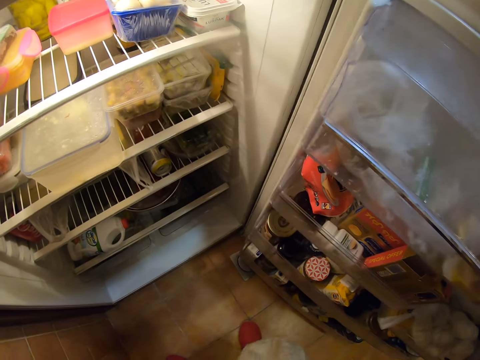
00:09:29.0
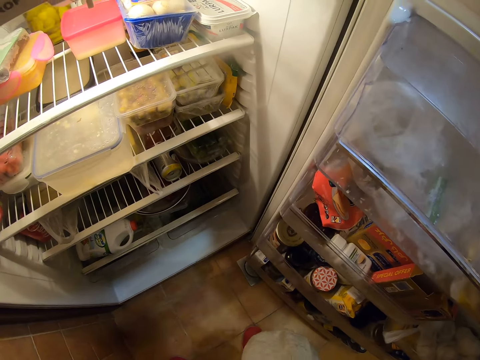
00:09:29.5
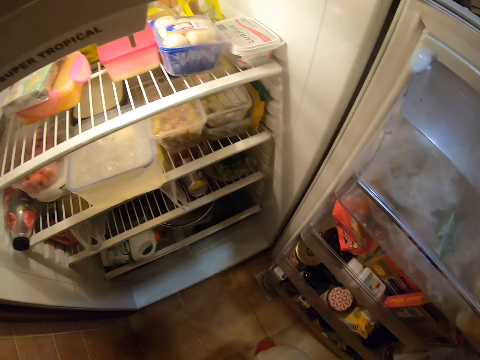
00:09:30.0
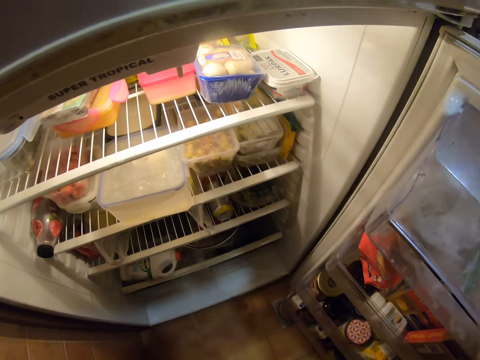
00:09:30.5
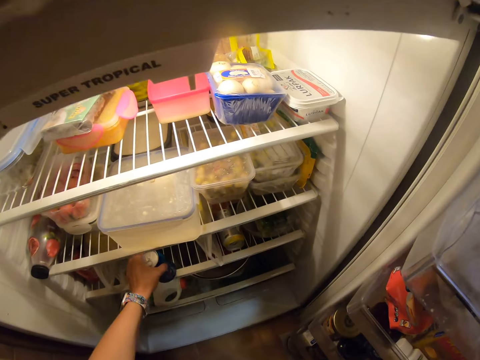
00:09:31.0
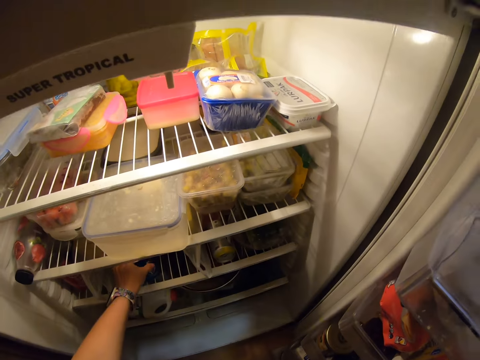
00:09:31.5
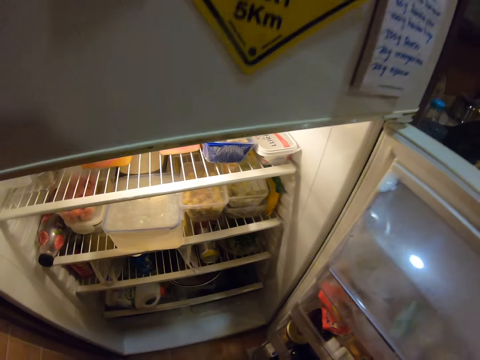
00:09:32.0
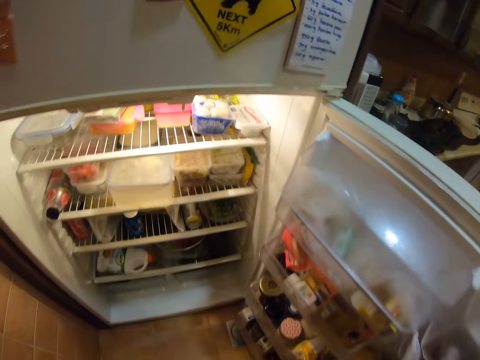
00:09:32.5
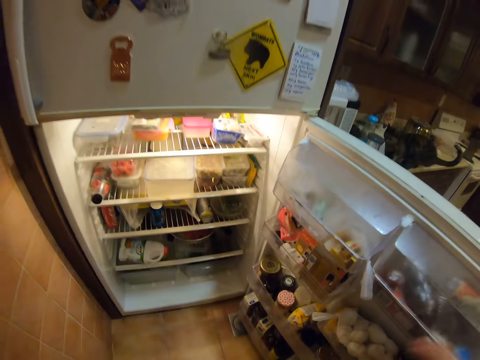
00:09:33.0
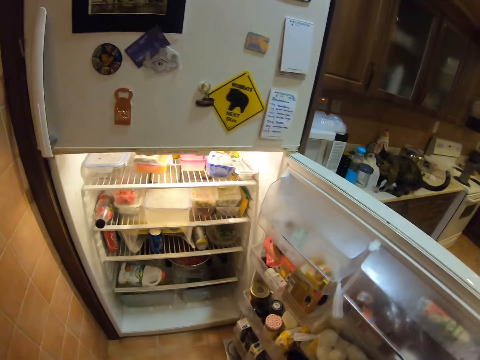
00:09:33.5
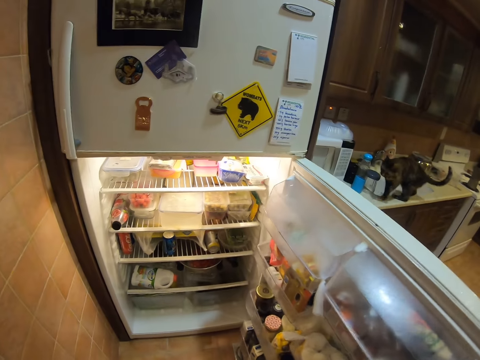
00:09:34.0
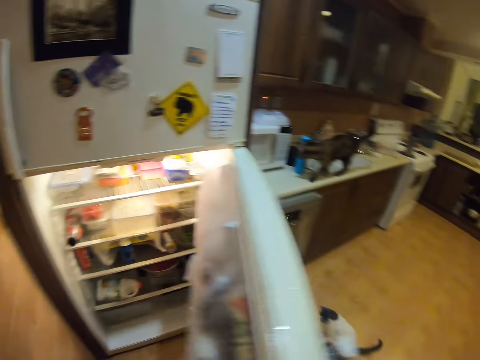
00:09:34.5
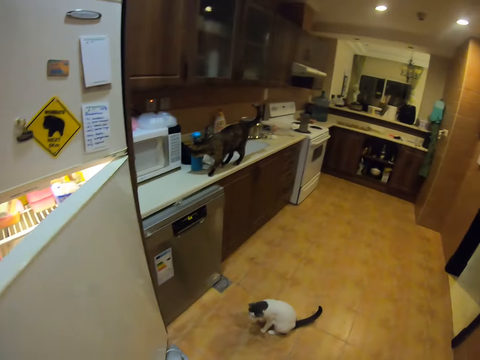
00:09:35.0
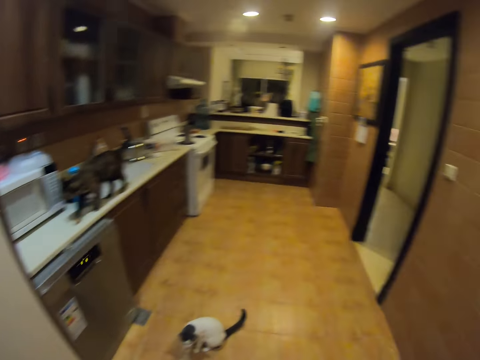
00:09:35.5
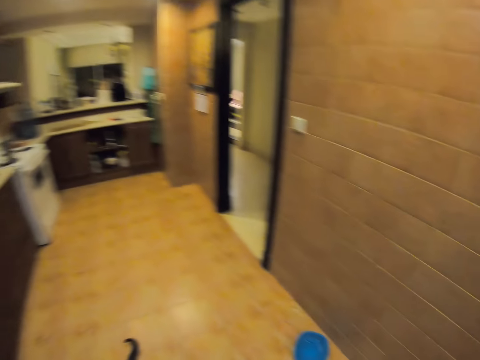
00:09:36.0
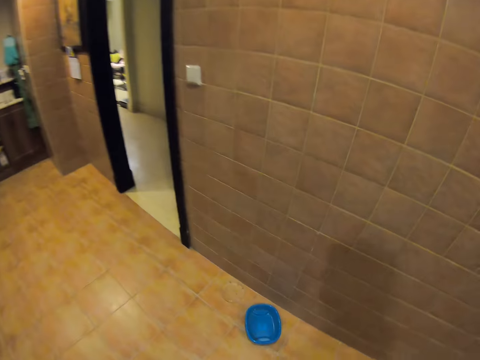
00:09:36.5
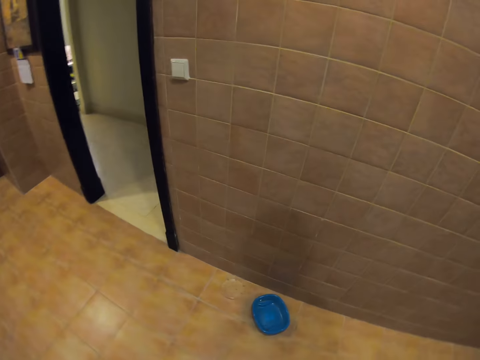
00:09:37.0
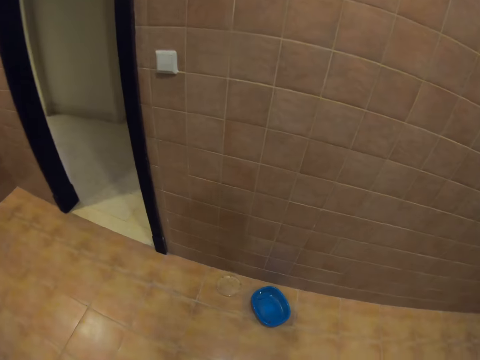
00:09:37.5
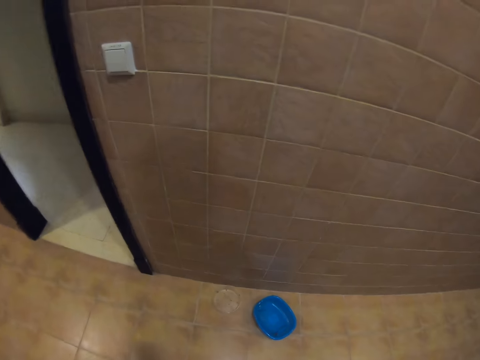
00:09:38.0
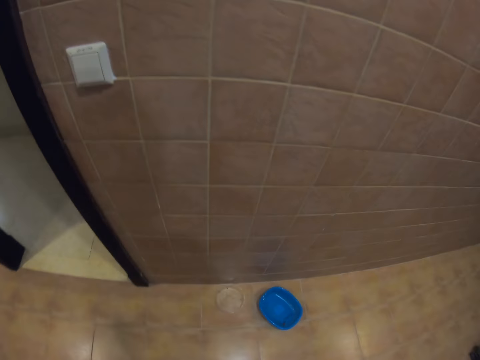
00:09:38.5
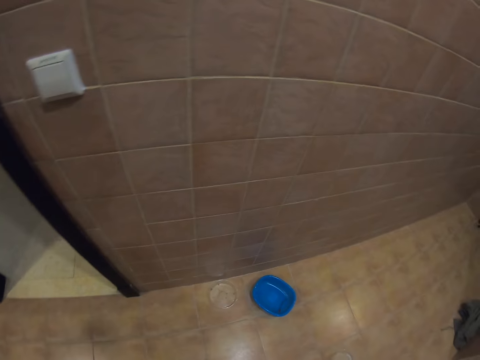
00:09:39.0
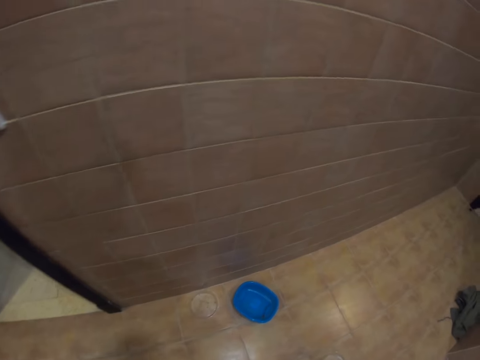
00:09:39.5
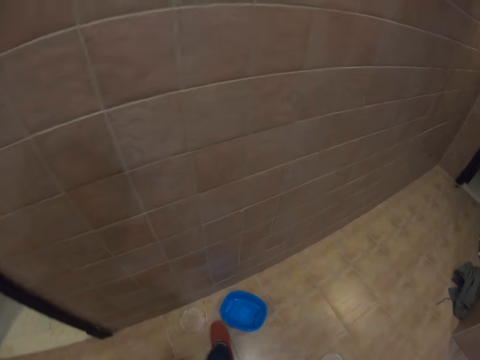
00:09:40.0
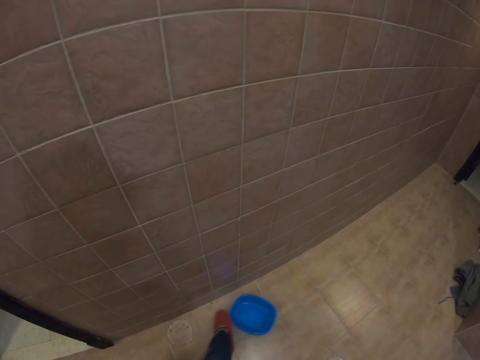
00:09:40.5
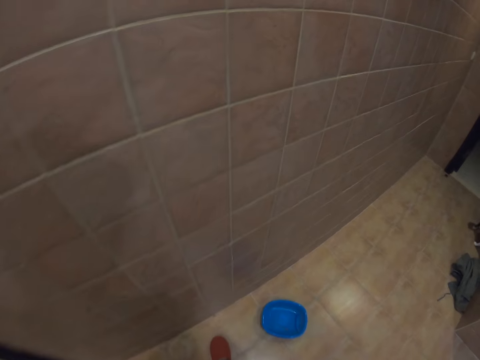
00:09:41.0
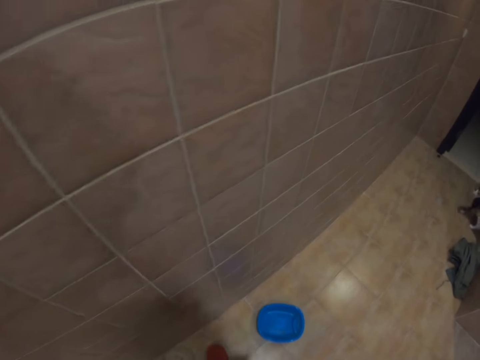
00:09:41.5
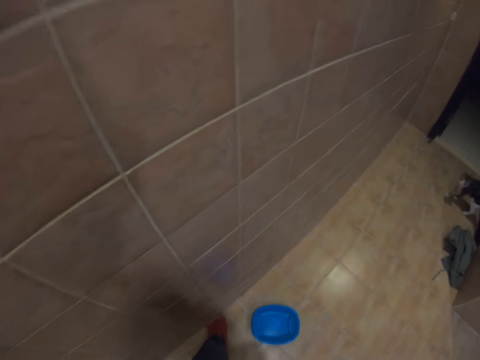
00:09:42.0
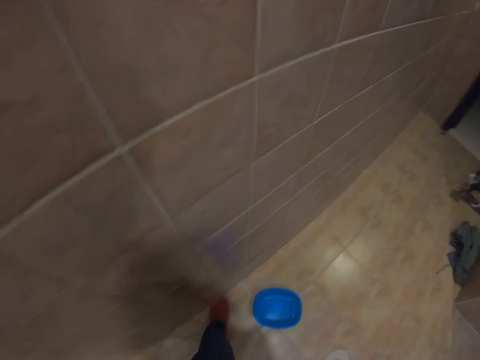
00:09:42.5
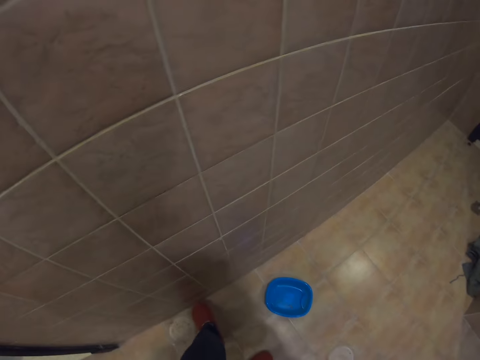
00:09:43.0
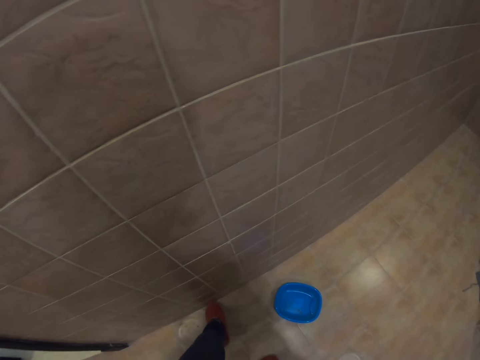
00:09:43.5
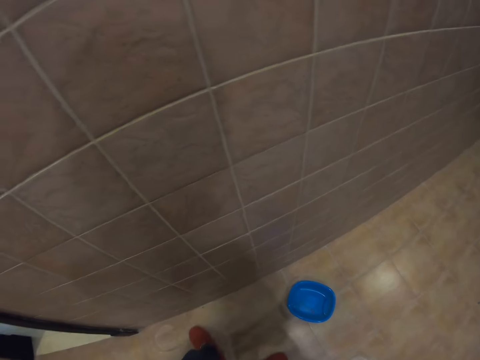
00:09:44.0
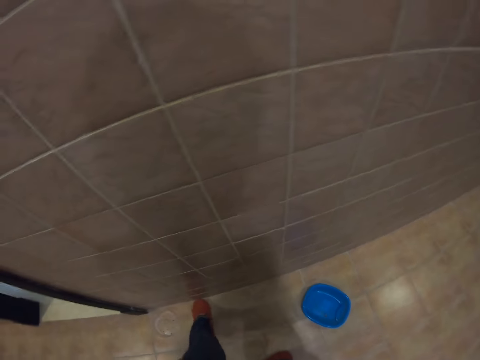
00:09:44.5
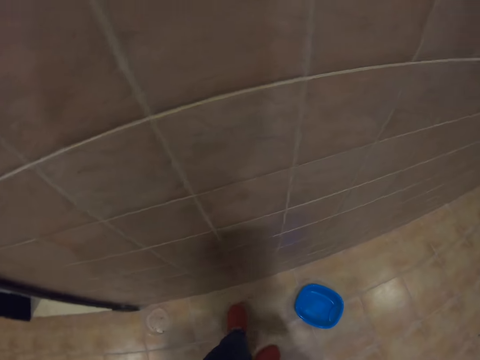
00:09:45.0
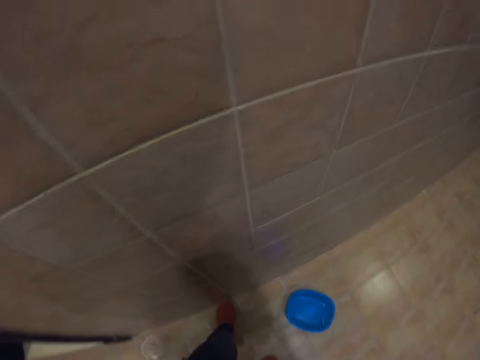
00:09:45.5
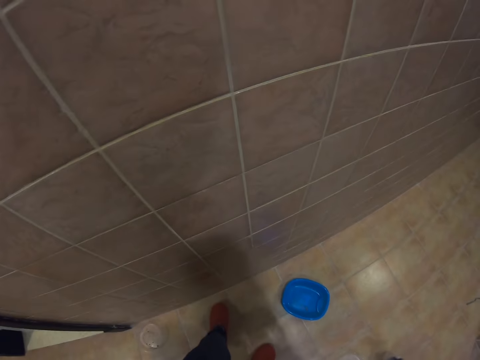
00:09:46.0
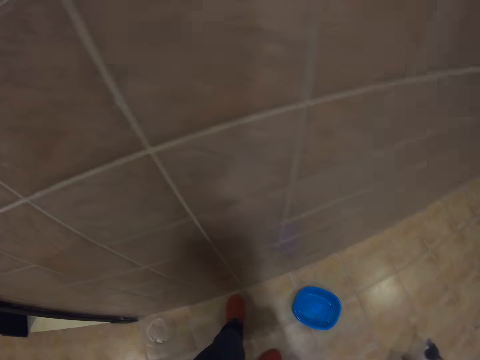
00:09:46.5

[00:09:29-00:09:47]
The camera wearer puts the can on the fridge. He puts another bottle in the fridge. He closes the fridge. He walks around. He moves a blue tin or container on the floor with his right leg. He moves the dirt with the foot.

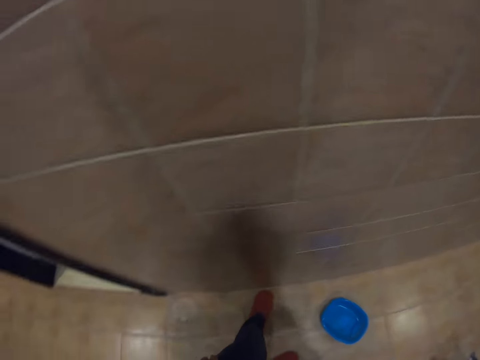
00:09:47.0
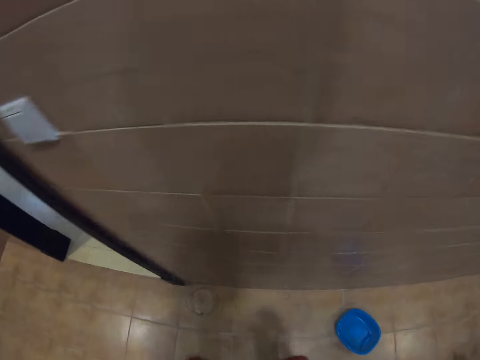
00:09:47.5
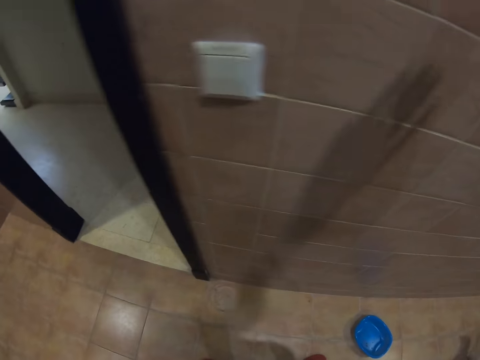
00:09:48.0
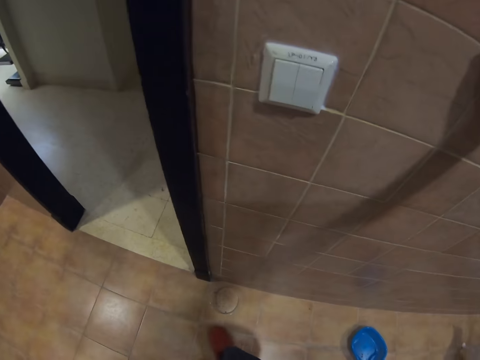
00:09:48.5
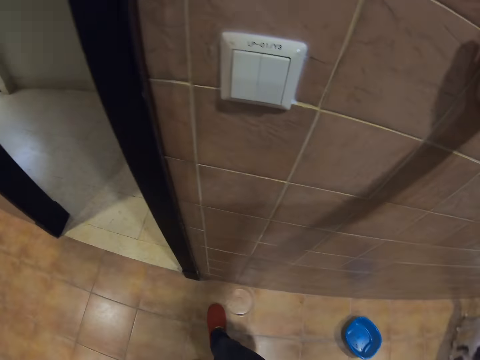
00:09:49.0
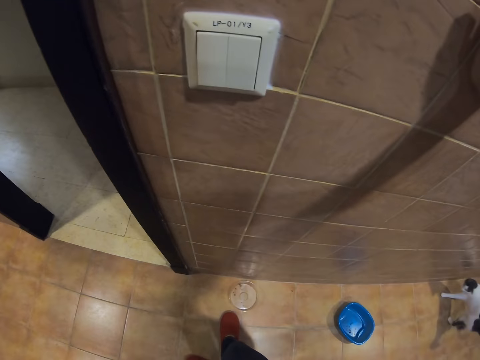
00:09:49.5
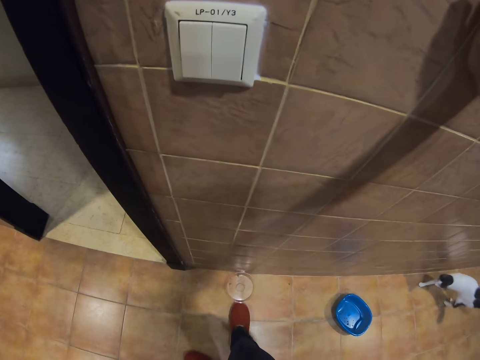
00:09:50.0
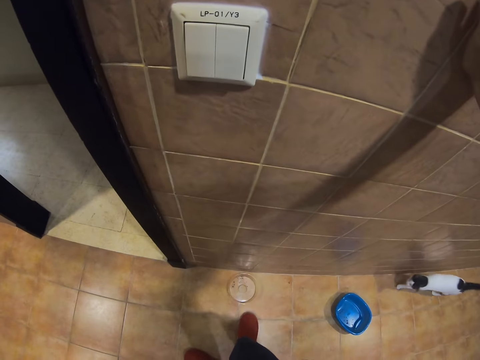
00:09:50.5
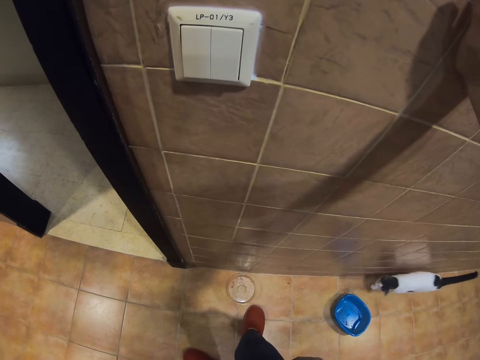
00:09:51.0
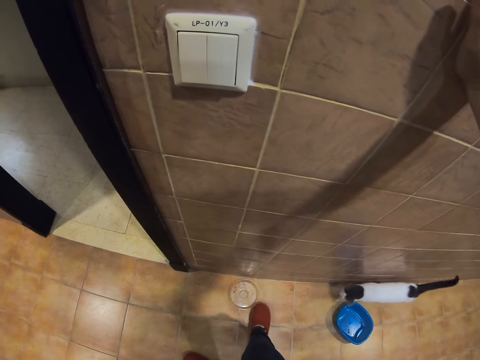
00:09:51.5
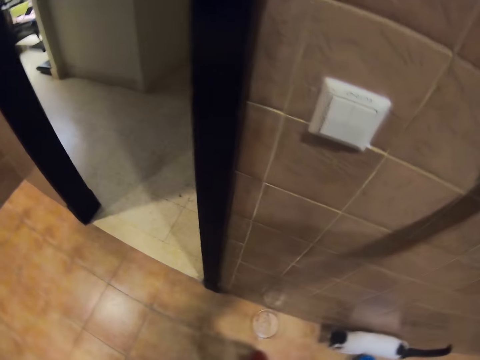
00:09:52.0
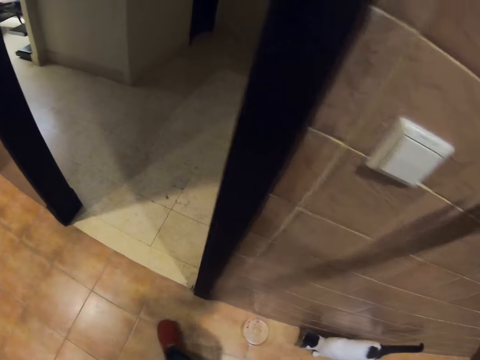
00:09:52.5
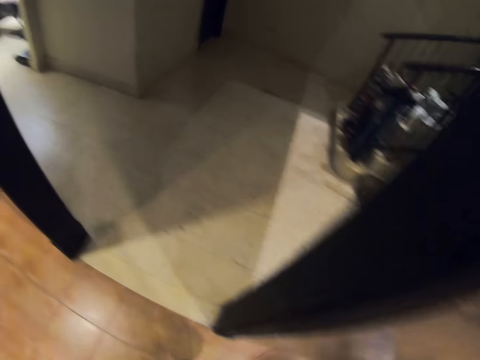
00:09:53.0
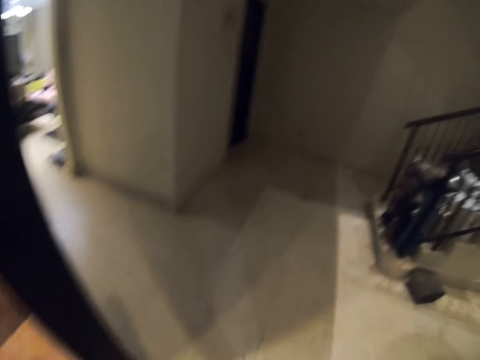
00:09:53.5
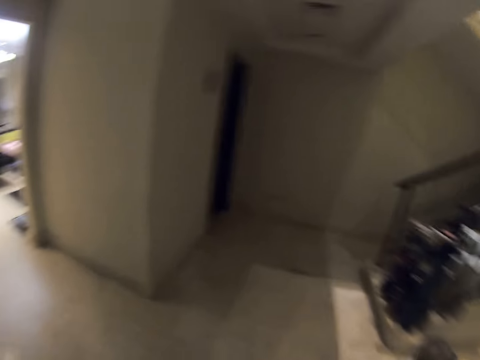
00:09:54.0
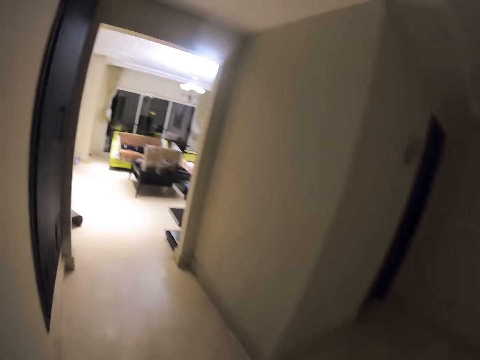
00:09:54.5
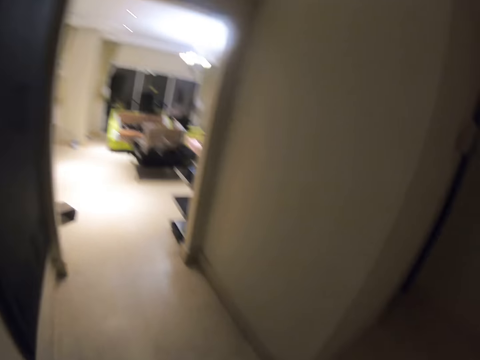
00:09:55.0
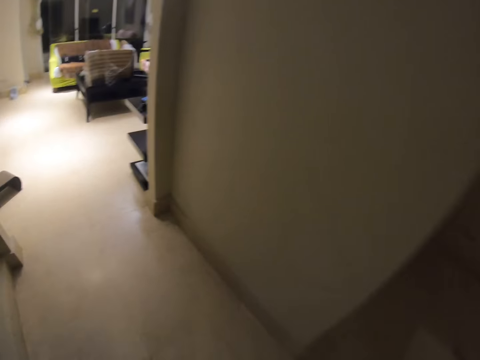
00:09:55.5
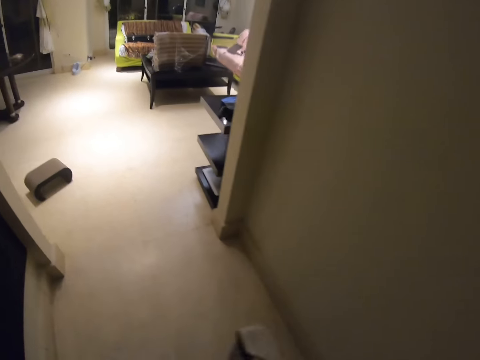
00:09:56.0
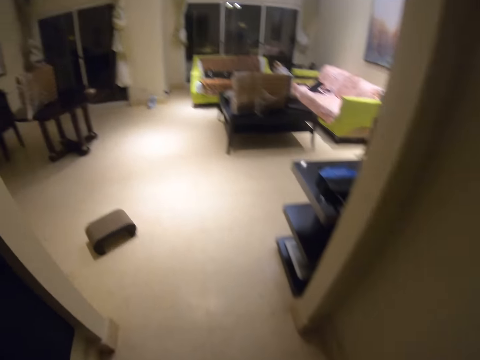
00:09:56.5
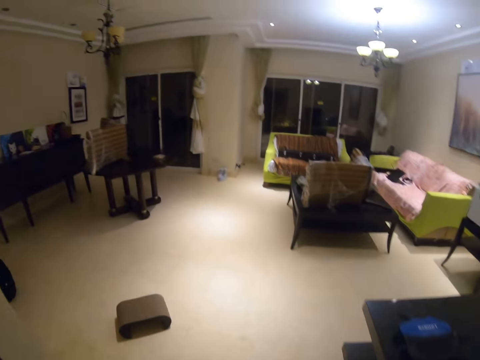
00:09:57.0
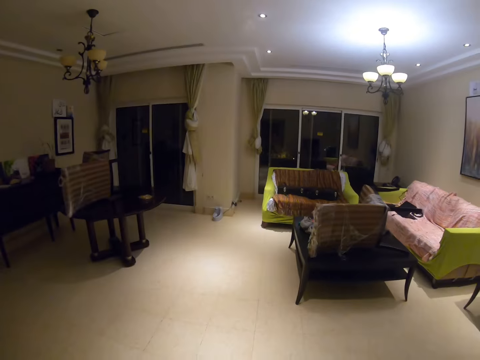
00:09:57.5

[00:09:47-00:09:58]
The camera wearer moves the container with the foot. He moves another tin on the floor with his right leg. He walks around.
